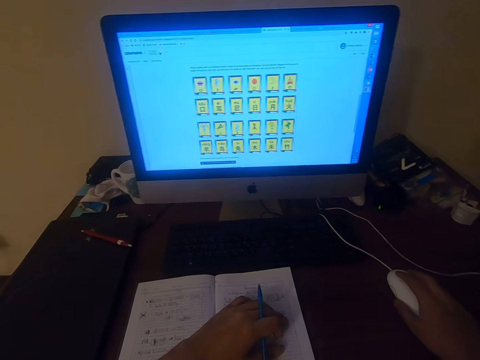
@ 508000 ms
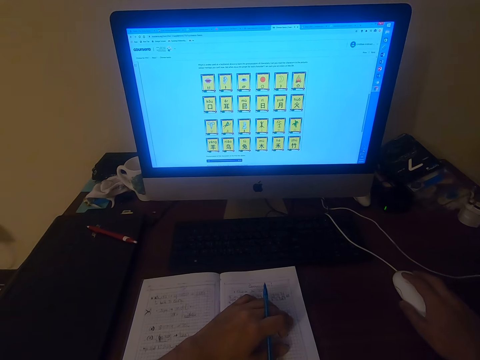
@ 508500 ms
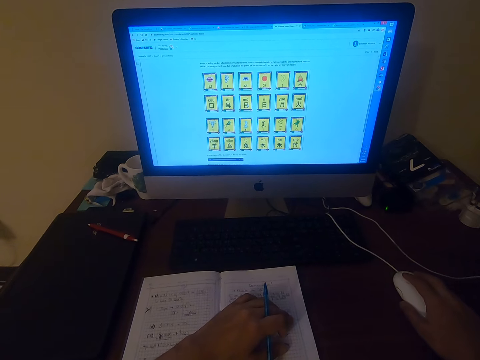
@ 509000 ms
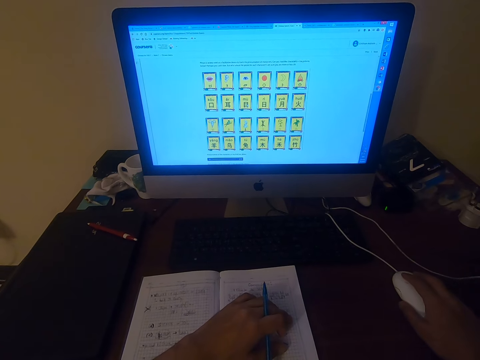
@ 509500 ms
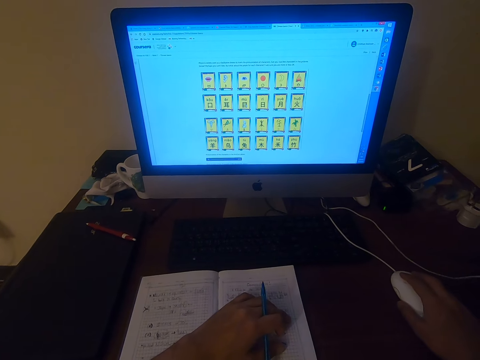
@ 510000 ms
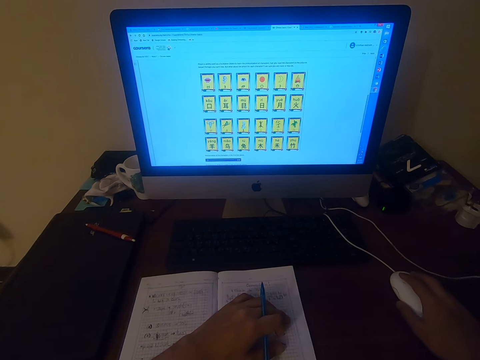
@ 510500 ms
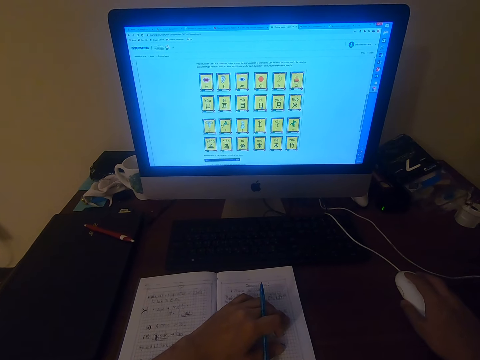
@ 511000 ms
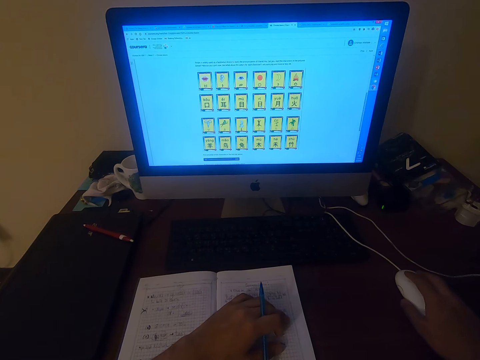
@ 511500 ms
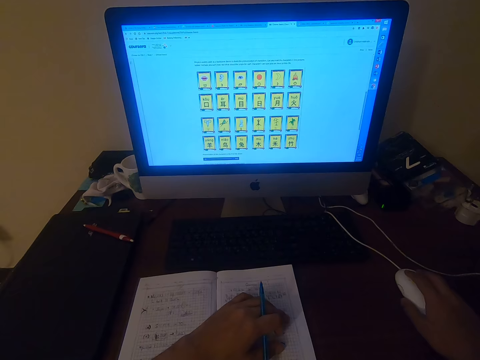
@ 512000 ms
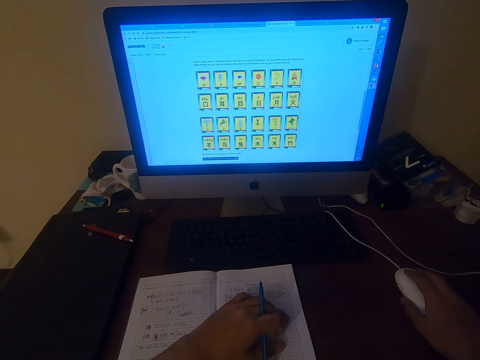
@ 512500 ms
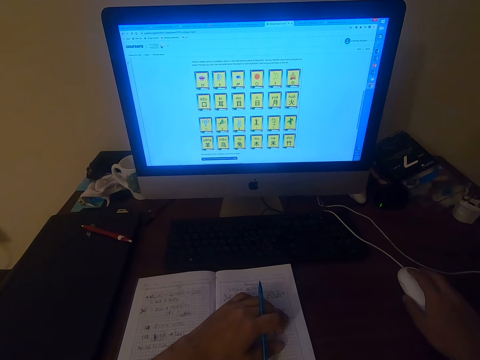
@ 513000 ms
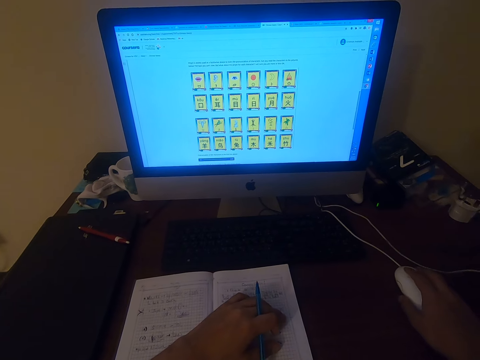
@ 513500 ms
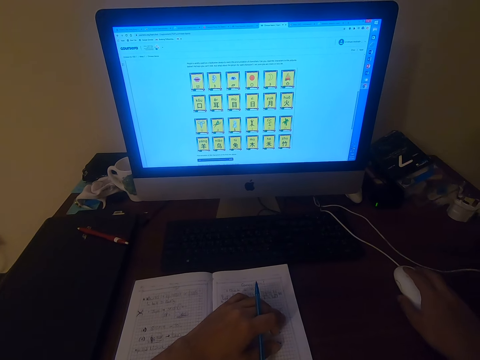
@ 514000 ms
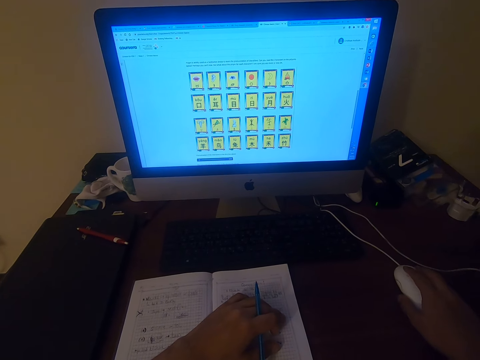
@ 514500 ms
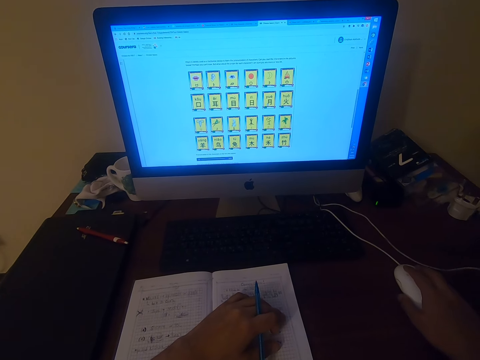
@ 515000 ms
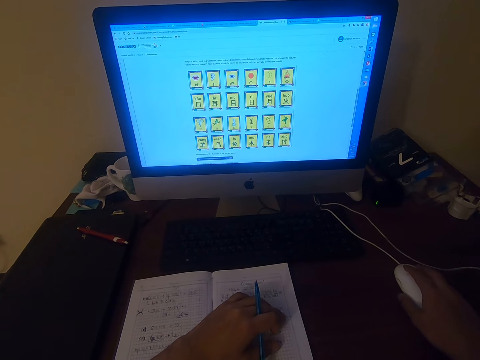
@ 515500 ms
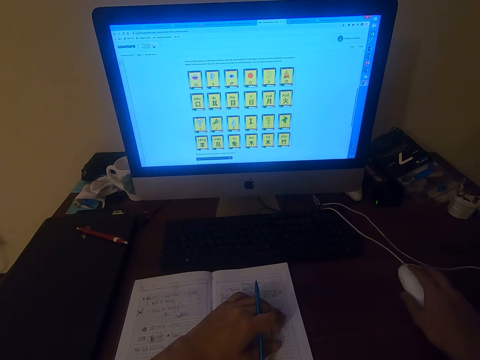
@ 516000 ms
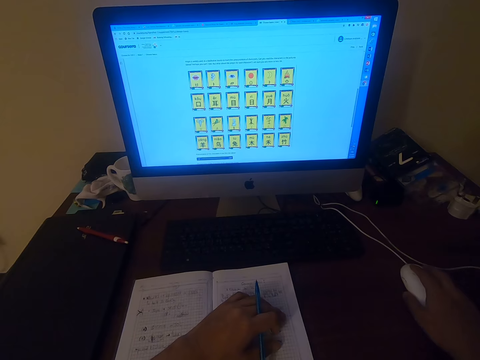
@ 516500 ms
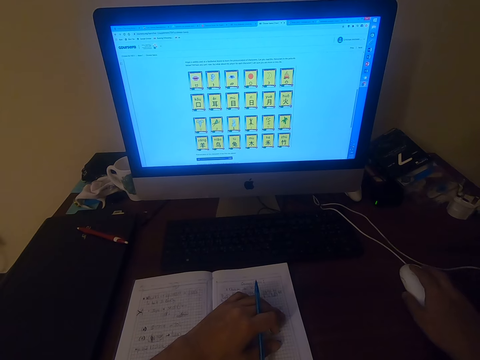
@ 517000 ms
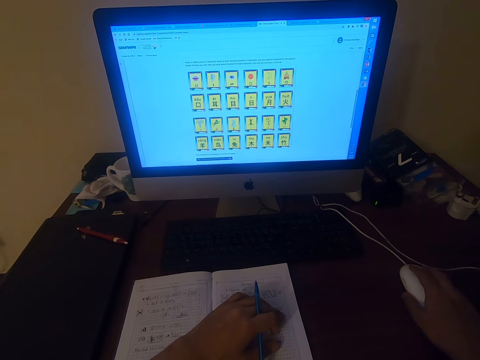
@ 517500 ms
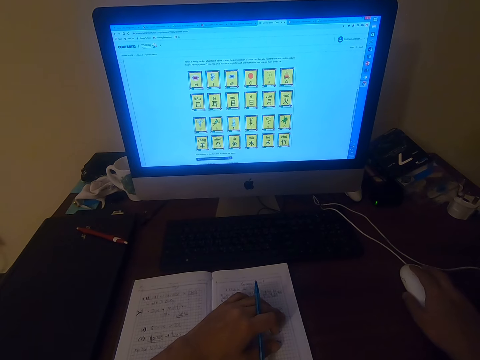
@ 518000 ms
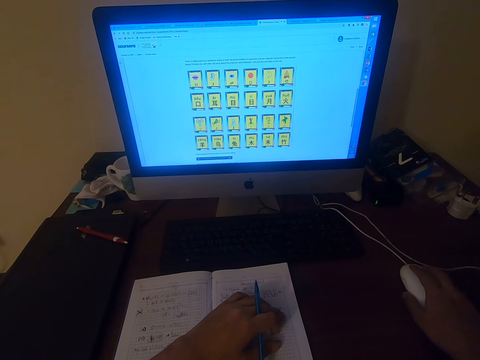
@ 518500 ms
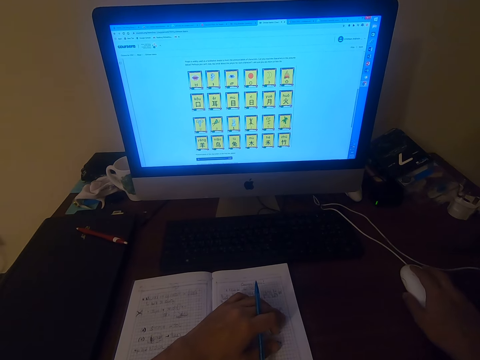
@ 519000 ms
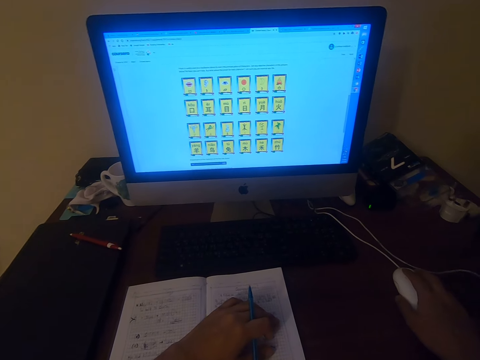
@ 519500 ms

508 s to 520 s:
The camera wearer looks at the monitor.

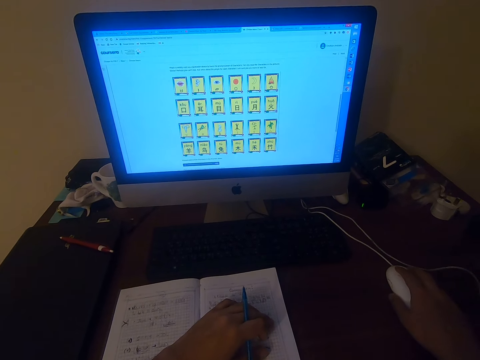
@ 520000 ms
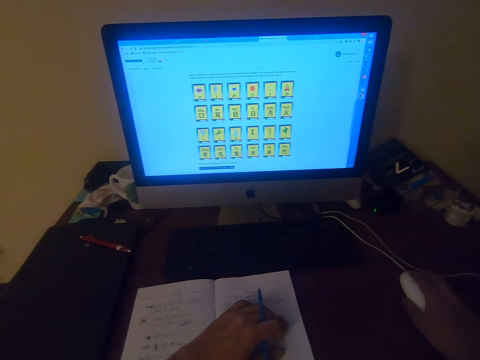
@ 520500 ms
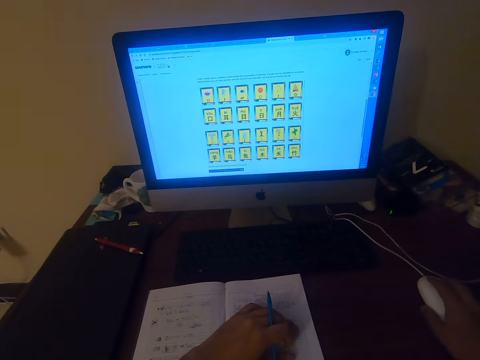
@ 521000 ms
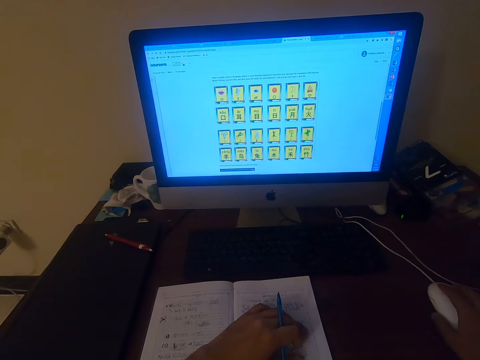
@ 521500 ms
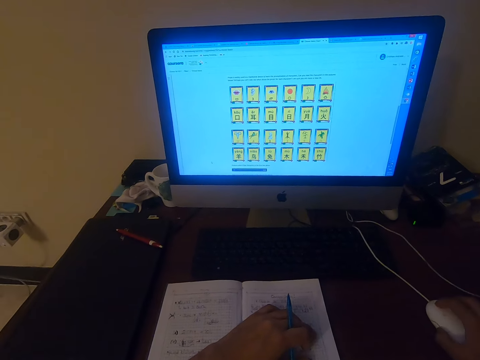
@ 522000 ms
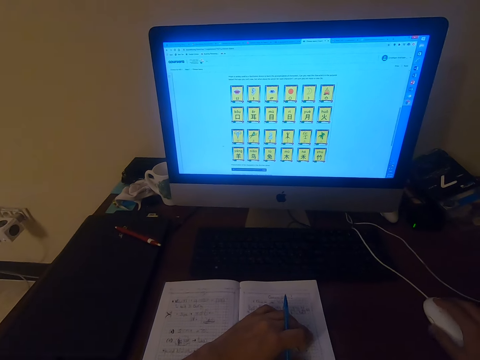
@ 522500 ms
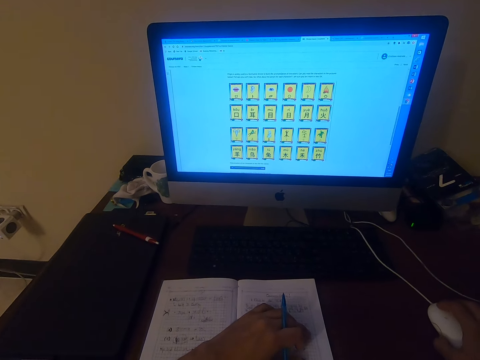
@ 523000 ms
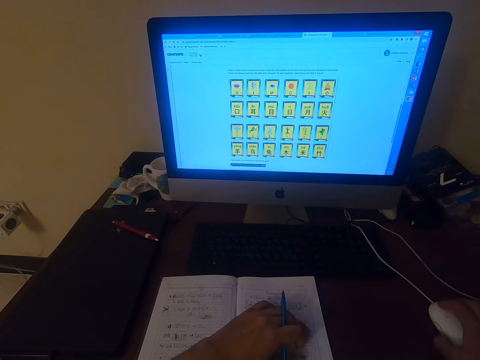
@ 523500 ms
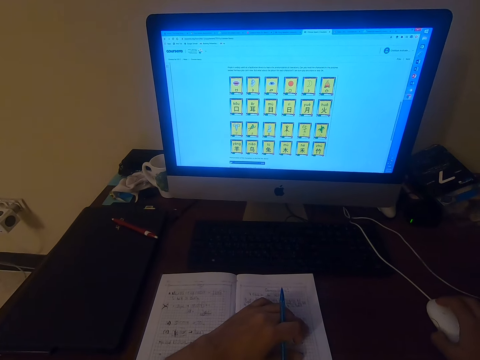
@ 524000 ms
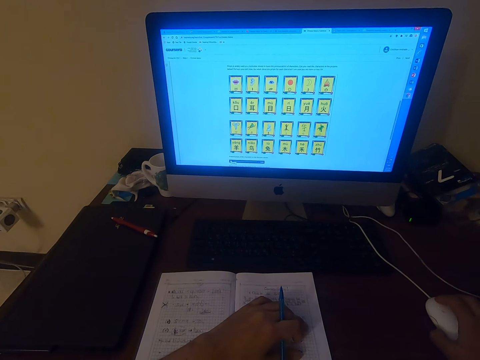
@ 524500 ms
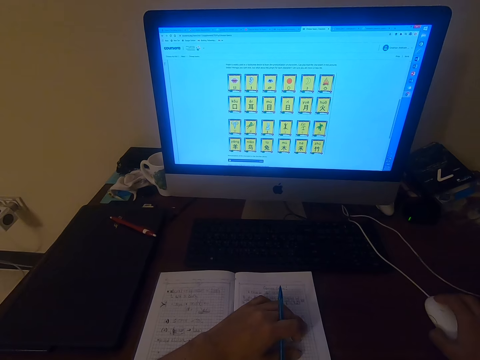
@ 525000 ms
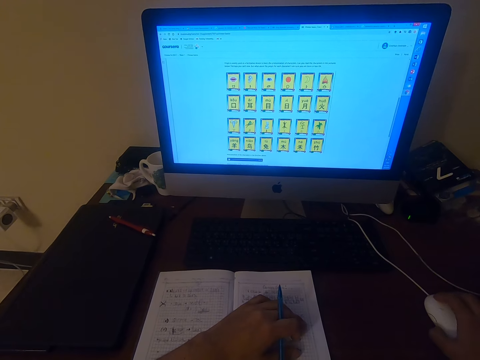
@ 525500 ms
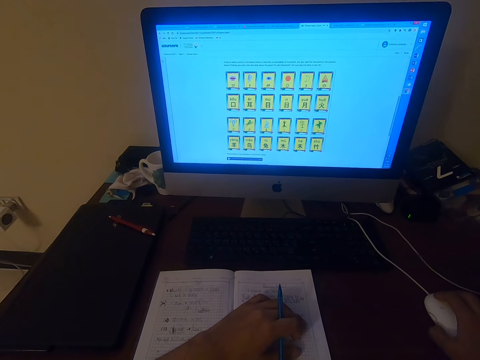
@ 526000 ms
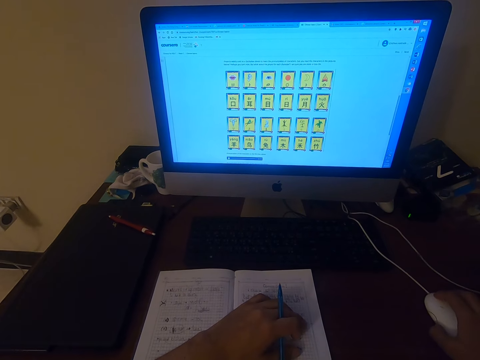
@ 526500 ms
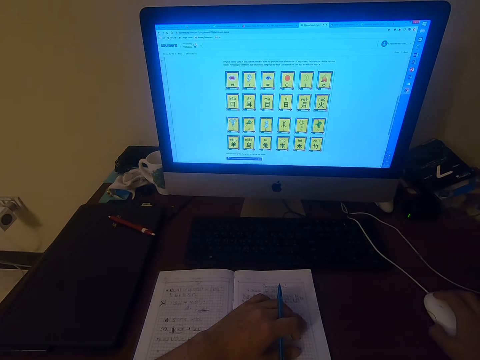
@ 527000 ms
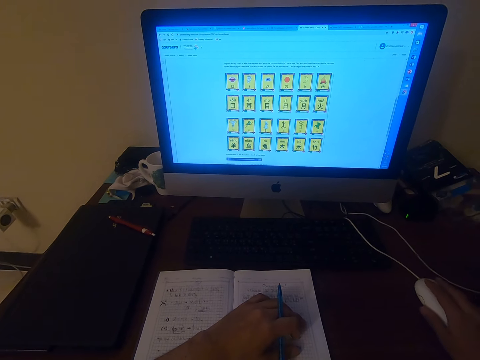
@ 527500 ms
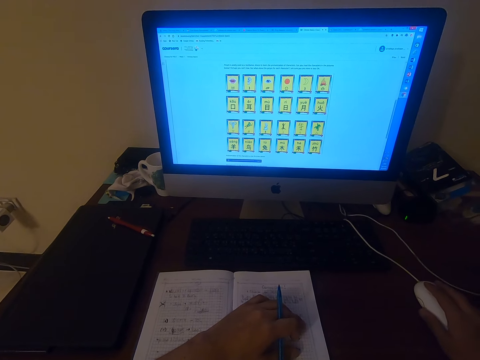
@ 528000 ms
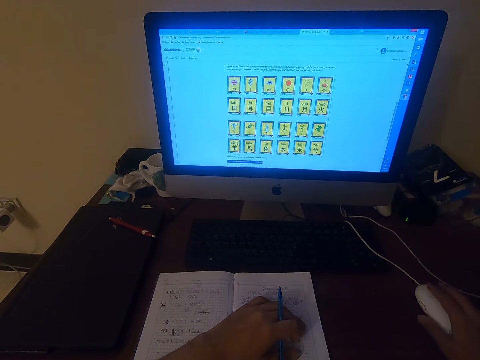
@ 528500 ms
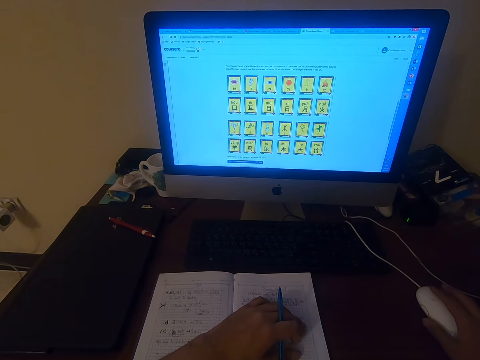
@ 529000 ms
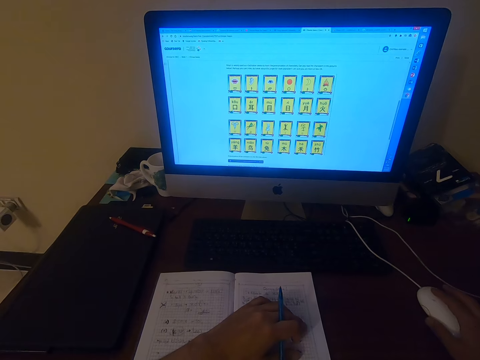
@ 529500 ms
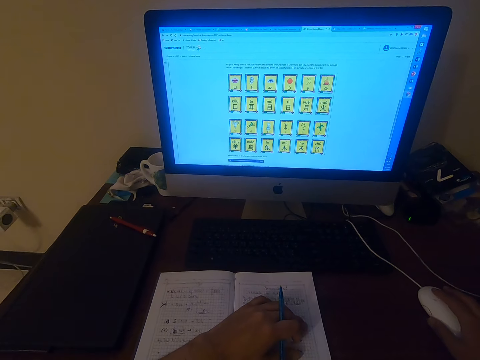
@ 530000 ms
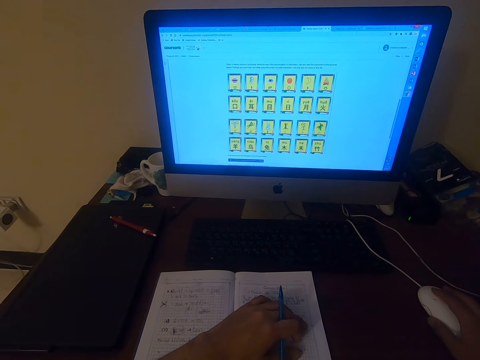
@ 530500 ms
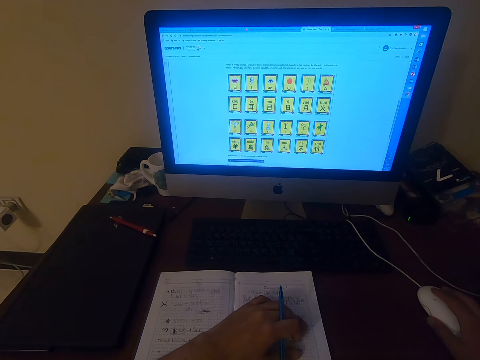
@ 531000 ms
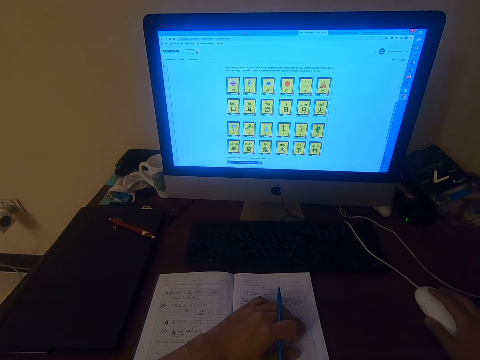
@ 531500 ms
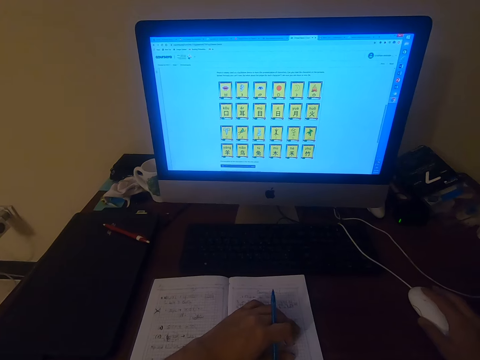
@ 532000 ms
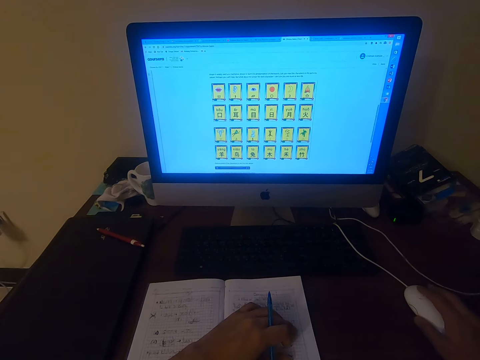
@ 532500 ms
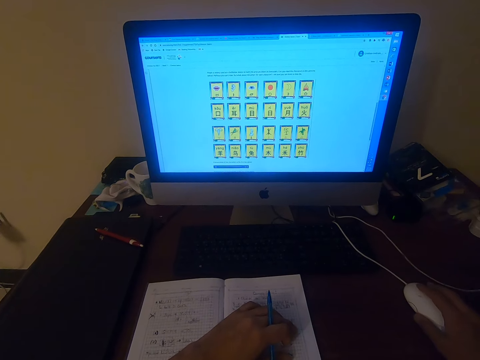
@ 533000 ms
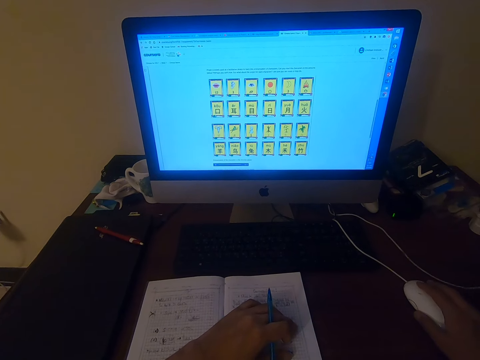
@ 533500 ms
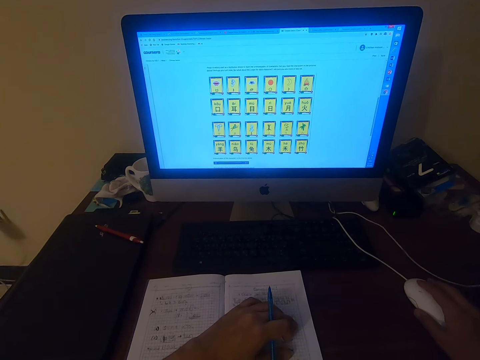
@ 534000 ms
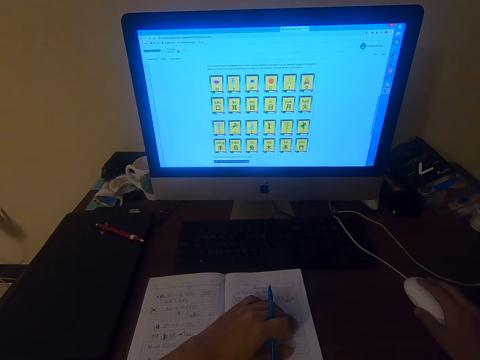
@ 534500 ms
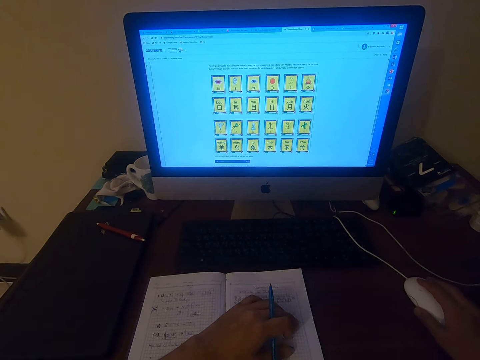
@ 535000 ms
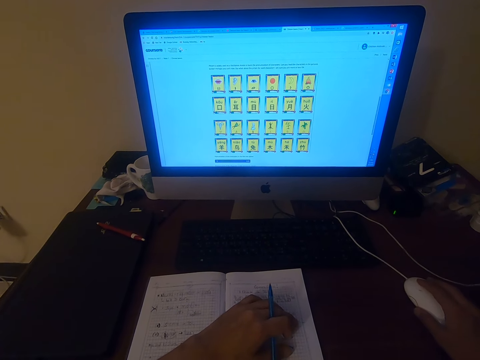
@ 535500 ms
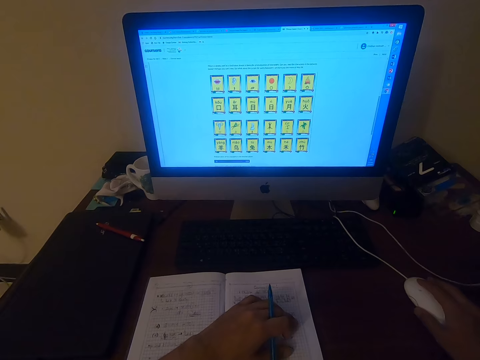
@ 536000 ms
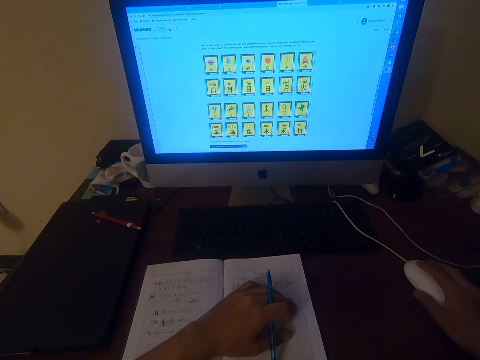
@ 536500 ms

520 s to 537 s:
The camera wearer looks at the monitor. They look at the monitor again.
